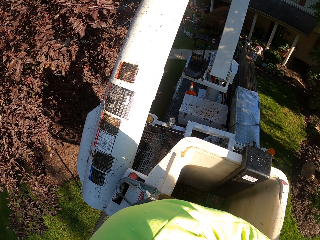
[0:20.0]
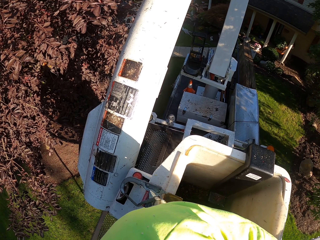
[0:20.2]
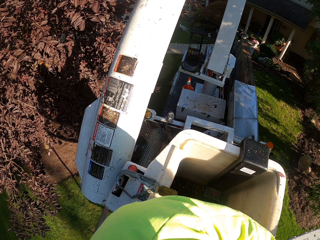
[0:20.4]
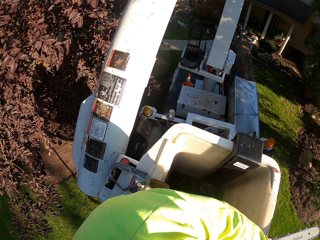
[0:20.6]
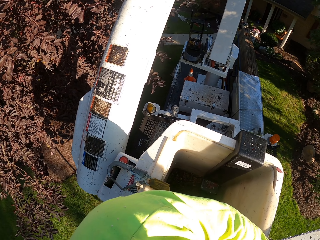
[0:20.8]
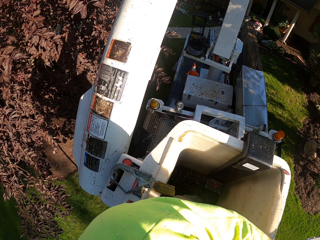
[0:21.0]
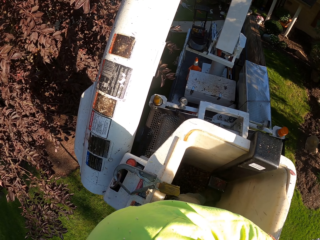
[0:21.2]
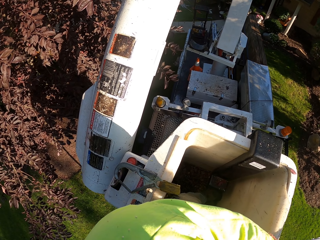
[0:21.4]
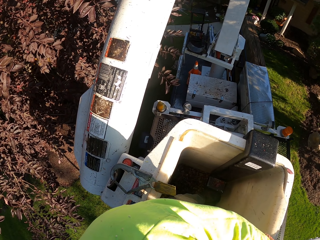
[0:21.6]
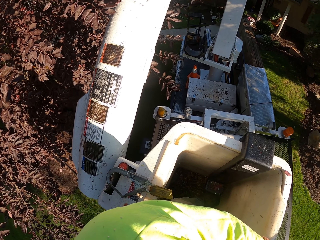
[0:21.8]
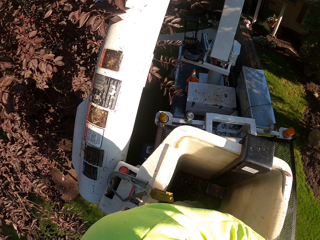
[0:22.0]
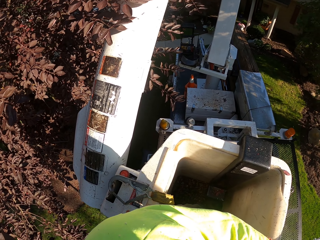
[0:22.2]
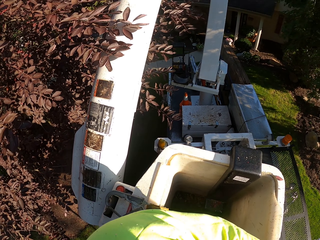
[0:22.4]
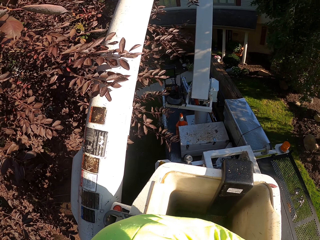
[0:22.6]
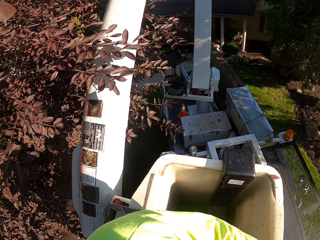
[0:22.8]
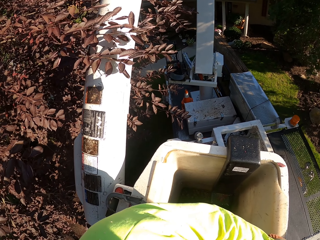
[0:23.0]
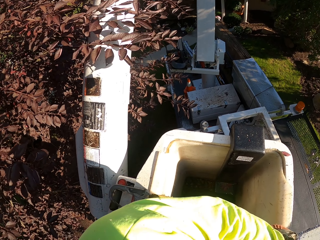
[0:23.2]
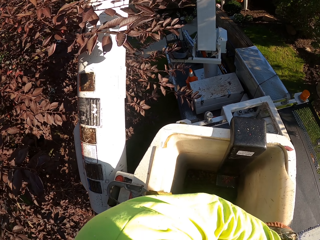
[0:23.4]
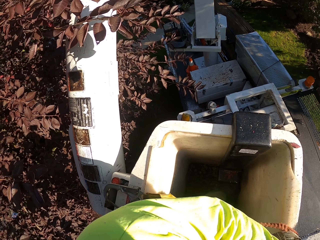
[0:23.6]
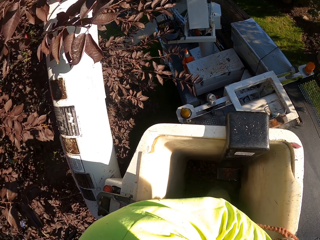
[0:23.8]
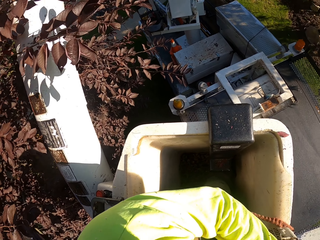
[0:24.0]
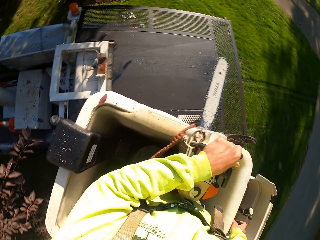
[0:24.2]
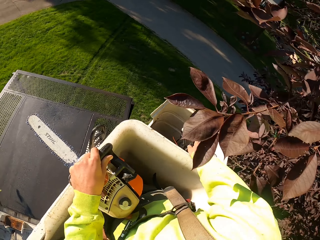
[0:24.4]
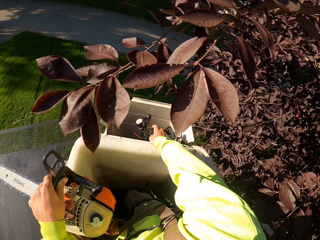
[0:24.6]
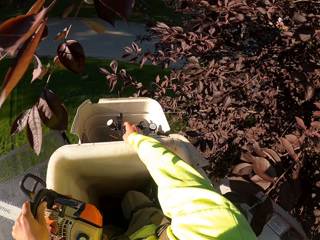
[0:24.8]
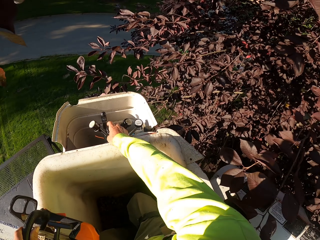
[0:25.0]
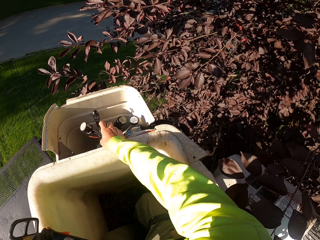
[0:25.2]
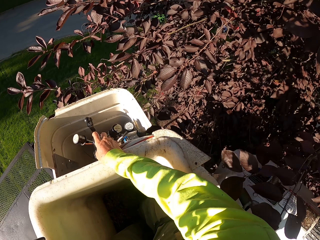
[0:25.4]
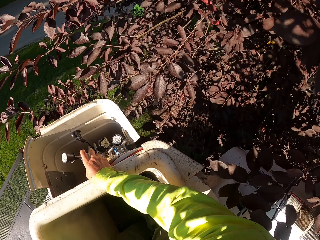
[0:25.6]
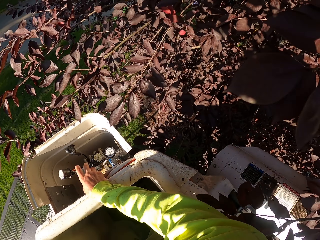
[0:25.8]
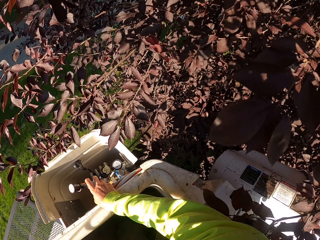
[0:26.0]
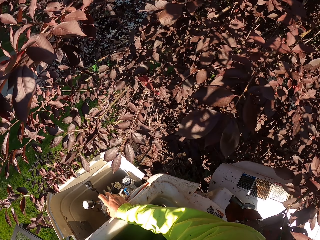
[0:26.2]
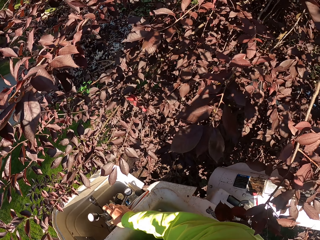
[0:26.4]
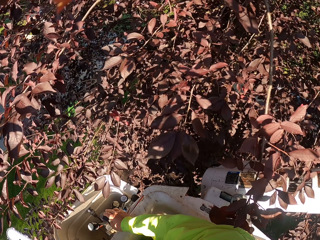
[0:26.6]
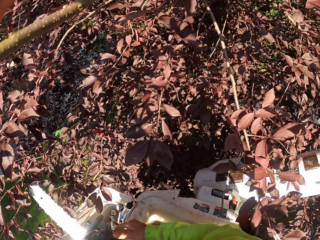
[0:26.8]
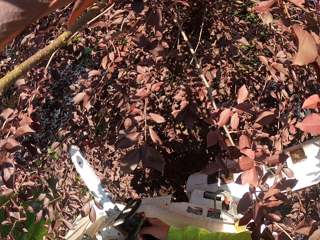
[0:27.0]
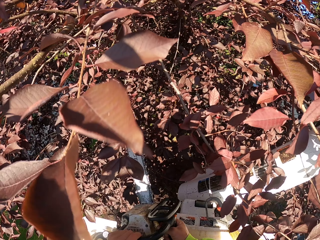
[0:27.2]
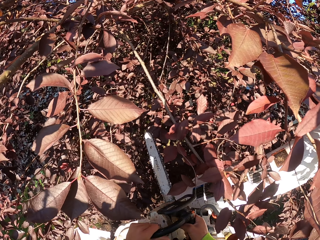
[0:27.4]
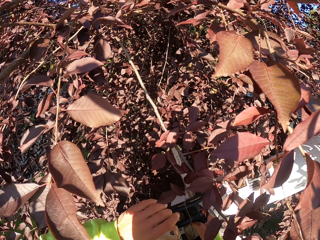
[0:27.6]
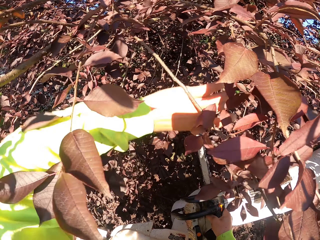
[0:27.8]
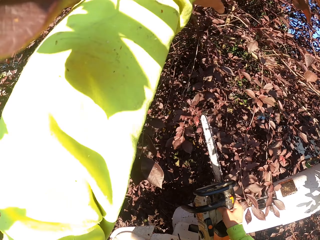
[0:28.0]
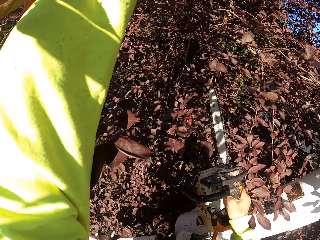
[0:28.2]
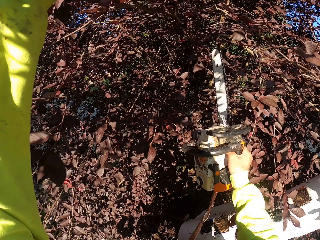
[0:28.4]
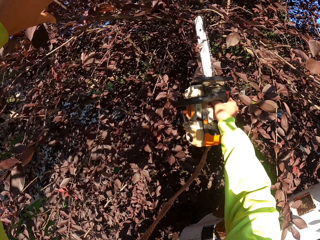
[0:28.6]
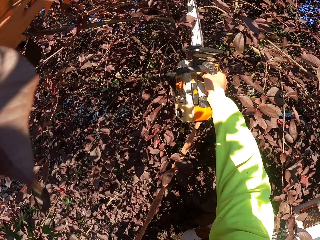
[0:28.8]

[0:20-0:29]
The camera wearer moves backward on the man lift. He moves a branch of leaves with his left hand. He holds the branches.

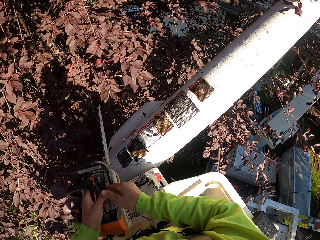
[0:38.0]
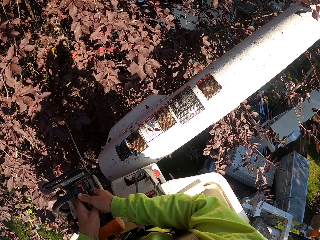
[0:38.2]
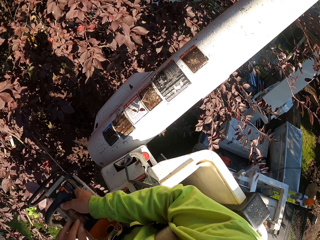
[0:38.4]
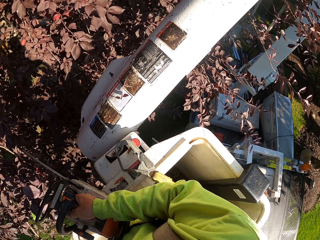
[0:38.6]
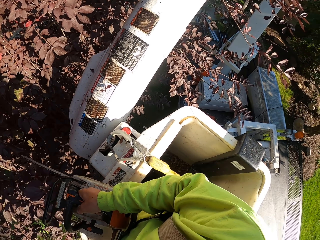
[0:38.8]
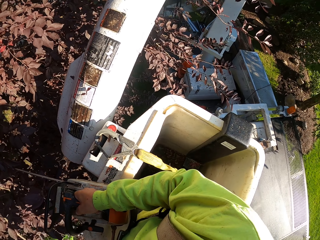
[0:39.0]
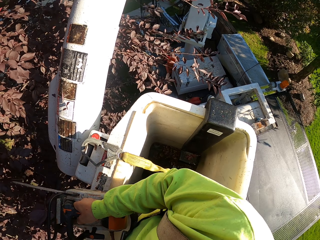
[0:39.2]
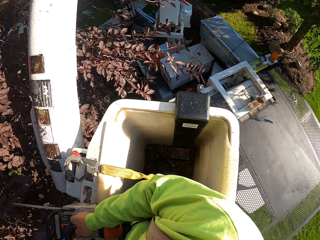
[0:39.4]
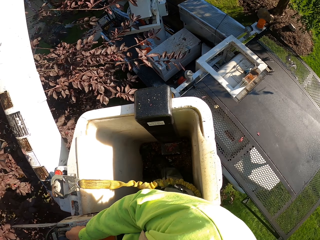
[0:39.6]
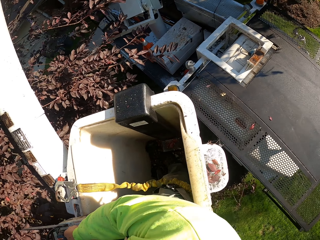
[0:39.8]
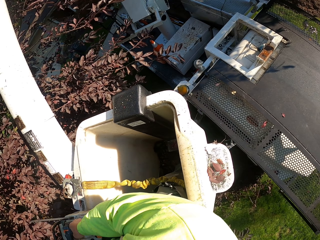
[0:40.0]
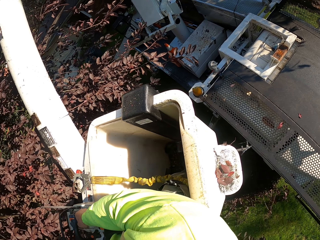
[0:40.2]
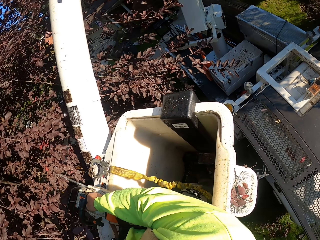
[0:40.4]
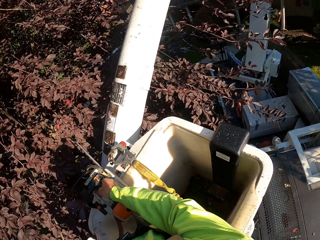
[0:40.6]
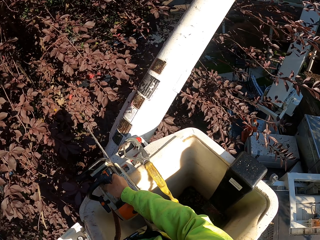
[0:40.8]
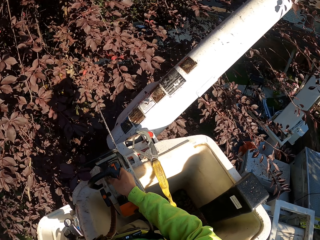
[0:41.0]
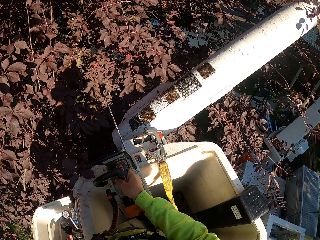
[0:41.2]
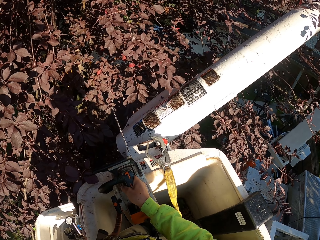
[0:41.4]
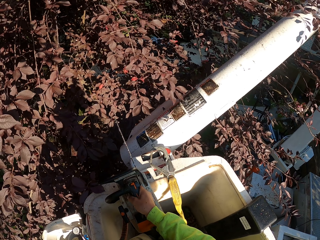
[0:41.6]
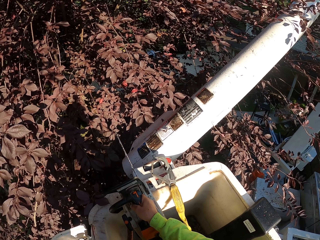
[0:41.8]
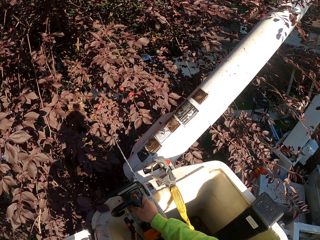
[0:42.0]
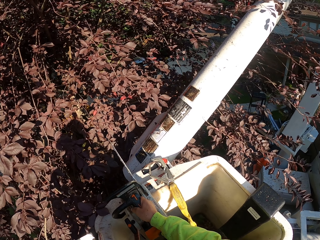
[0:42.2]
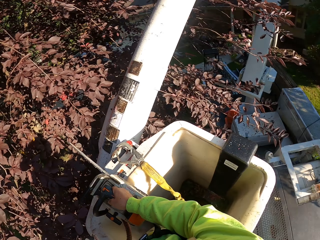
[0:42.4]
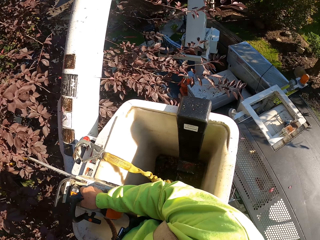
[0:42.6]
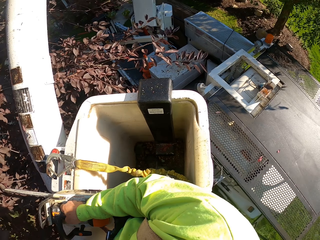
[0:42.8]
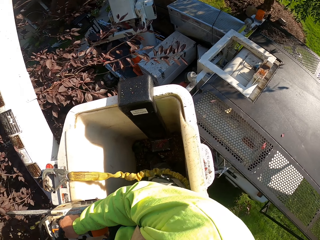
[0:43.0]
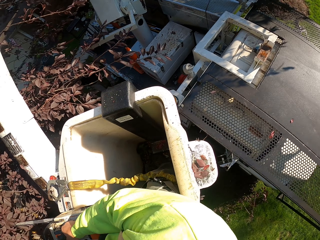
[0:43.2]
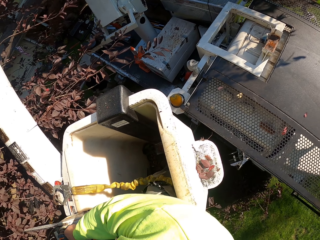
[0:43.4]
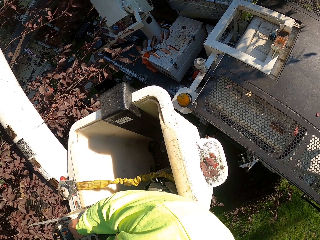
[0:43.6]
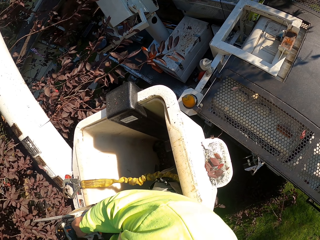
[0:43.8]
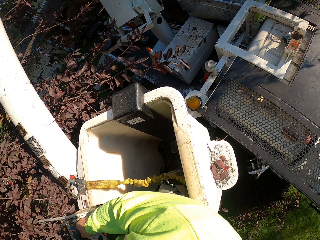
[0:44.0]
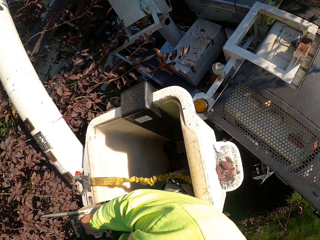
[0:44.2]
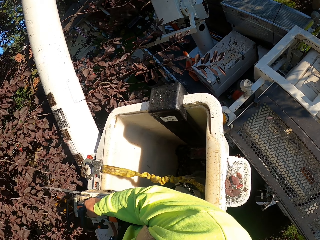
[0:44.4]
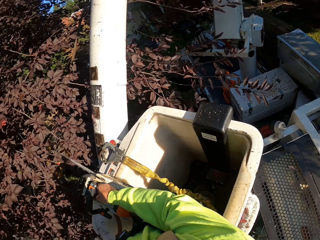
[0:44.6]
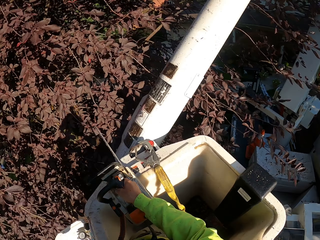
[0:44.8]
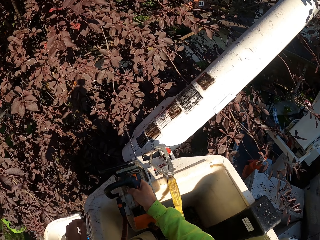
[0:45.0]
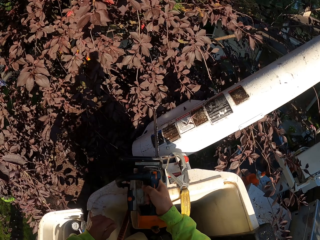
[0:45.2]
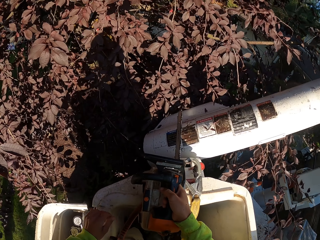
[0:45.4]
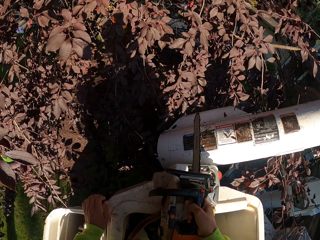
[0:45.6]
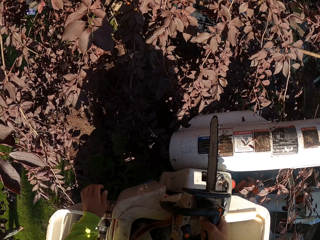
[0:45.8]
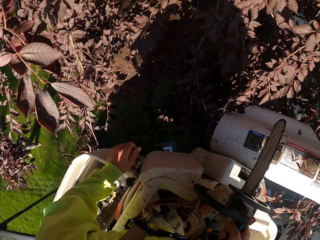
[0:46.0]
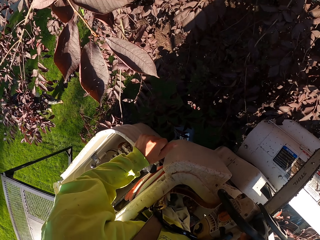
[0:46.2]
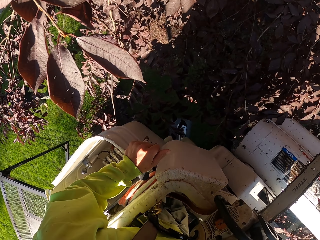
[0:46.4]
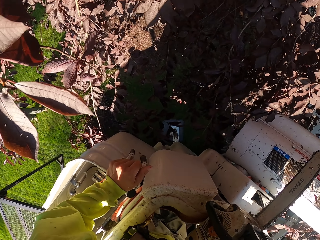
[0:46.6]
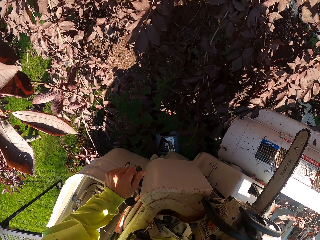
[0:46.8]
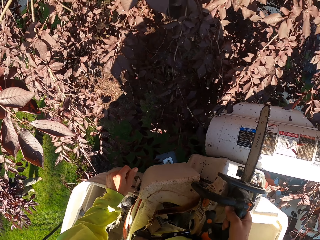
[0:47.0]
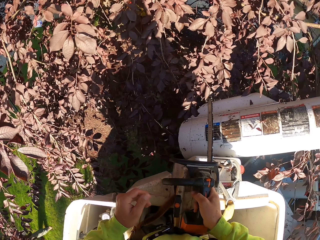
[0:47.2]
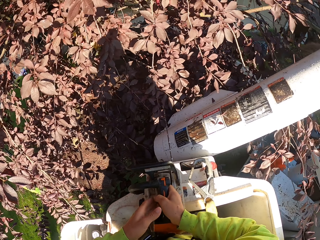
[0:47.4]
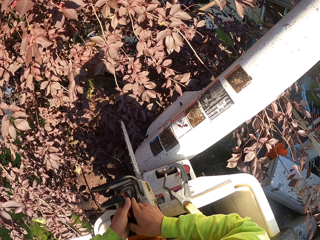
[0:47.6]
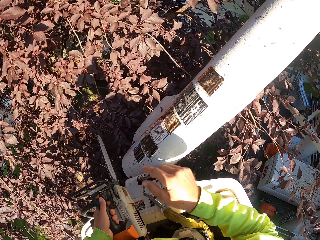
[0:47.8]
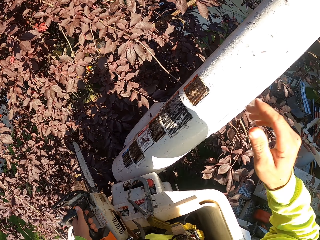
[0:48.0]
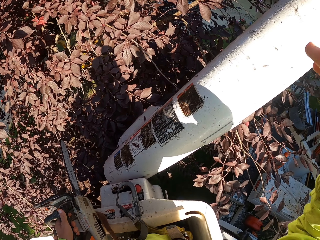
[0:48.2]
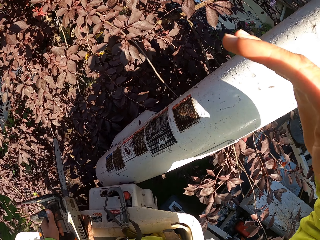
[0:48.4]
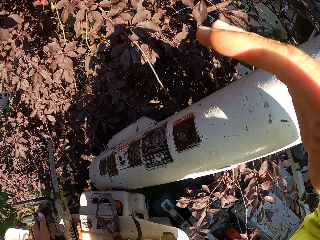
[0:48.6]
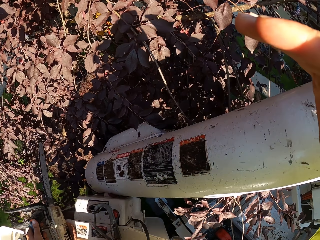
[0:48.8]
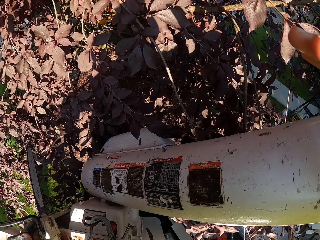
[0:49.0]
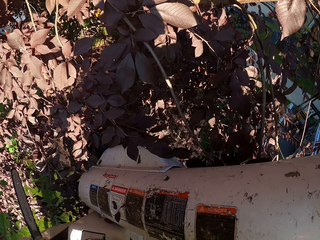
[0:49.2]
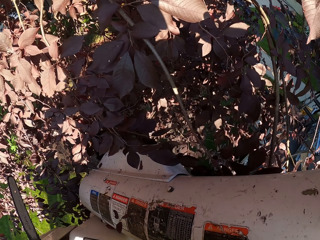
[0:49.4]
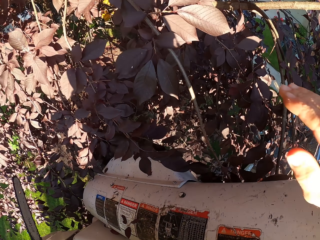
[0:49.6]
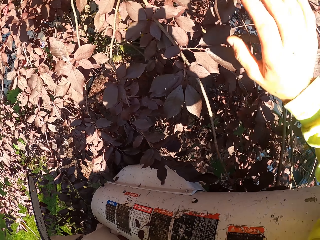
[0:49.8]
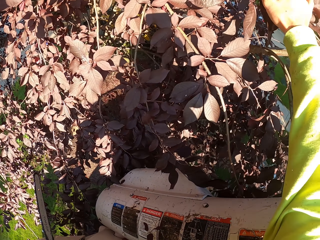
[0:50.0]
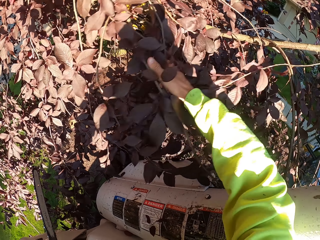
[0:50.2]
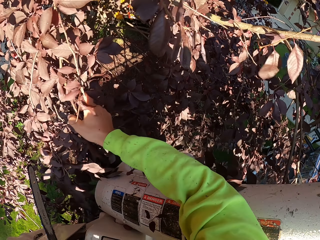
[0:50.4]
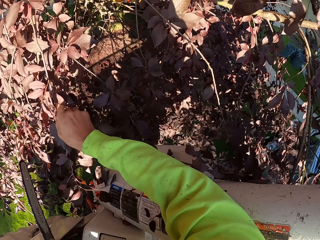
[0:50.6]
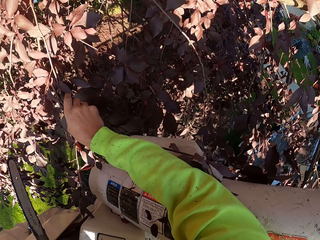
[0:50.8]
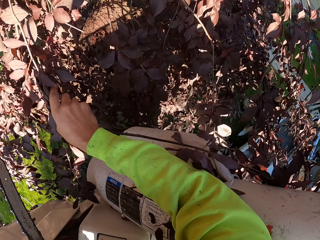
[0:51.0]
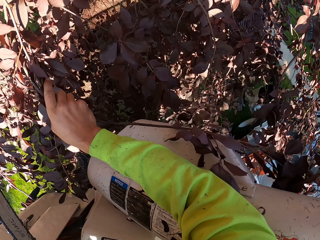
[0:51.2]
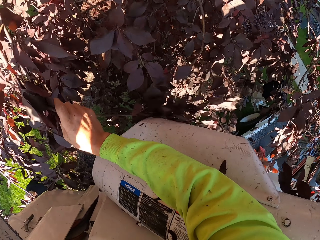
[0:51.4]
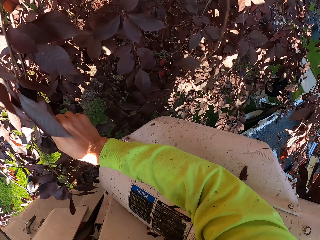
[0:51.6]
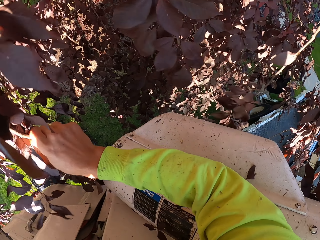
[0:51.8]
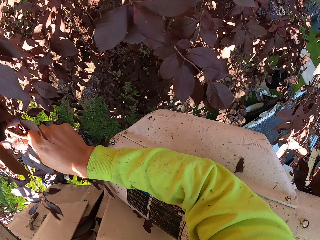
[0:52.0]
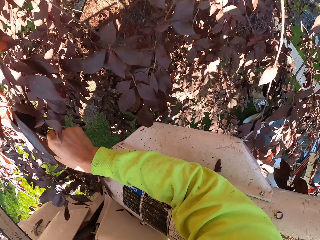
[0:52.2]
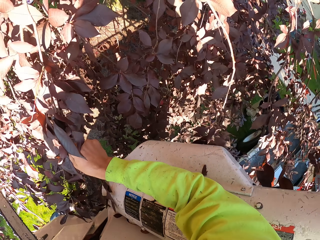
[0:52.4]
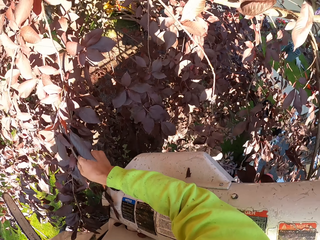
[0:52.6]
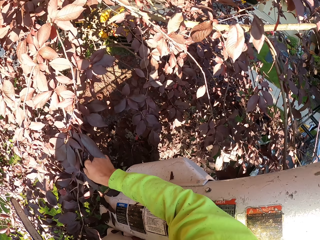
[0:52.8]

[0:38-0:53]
The camera wearer passes the chain saw from his right hand to his left hand. He does so again. He looks at the tree. He holds a branch of leaves with his right hand.
